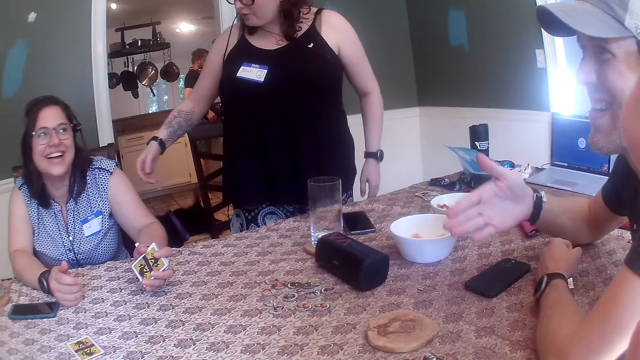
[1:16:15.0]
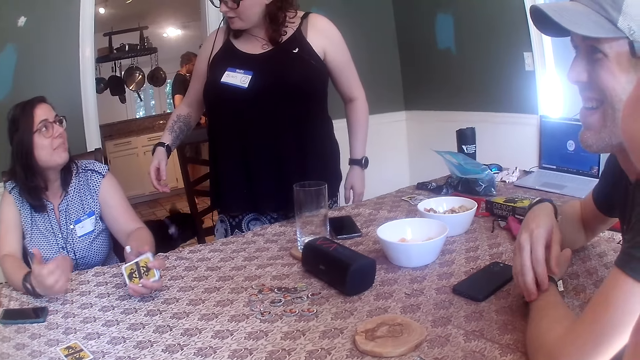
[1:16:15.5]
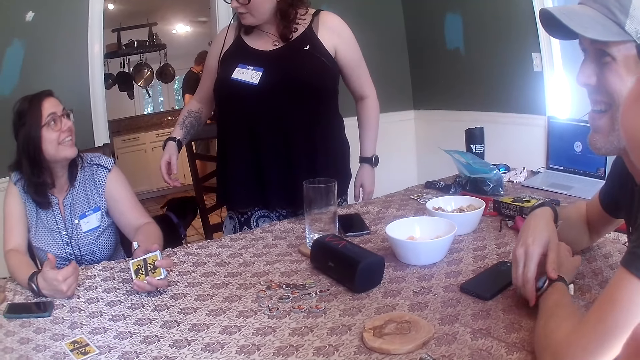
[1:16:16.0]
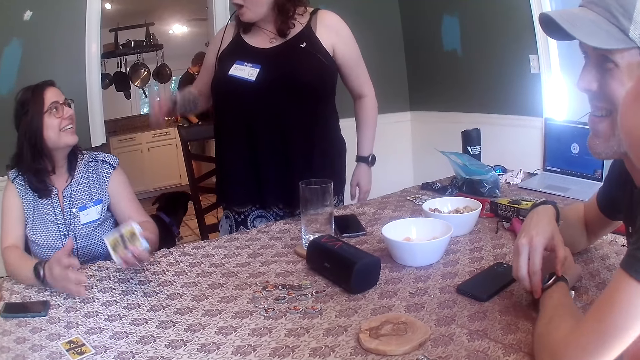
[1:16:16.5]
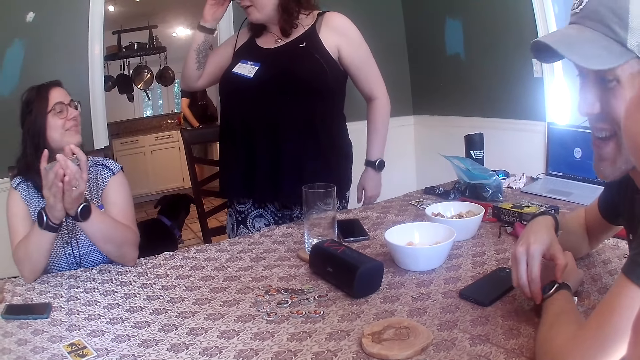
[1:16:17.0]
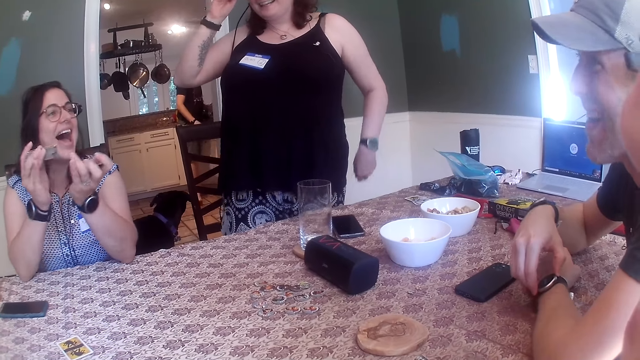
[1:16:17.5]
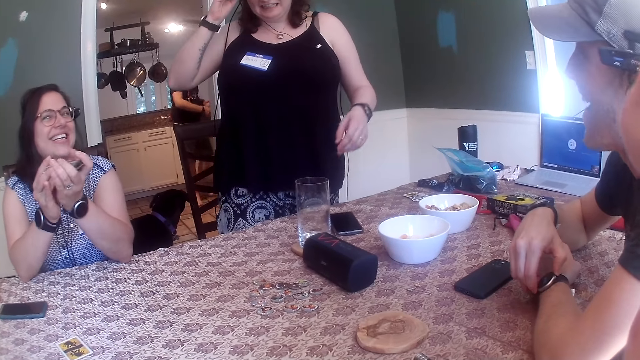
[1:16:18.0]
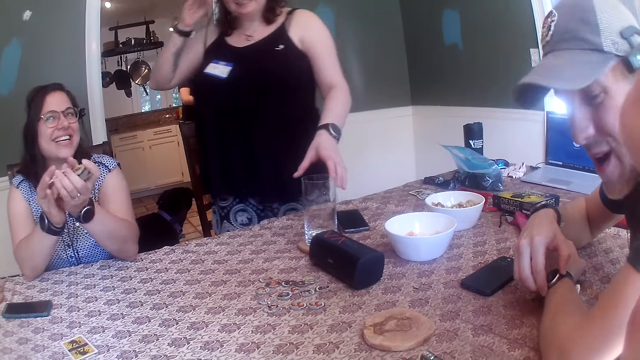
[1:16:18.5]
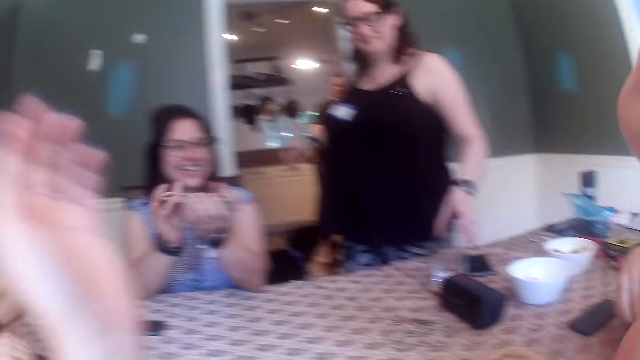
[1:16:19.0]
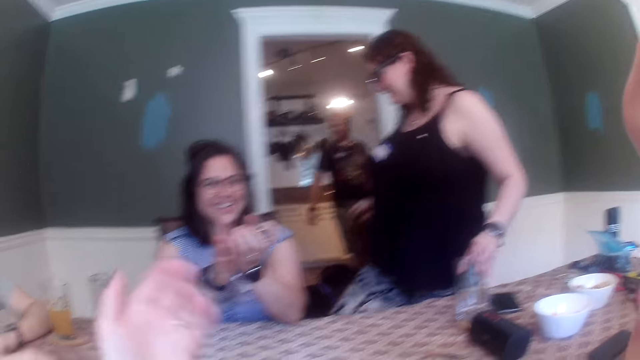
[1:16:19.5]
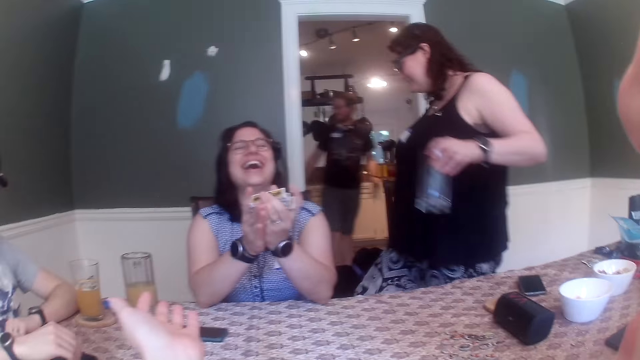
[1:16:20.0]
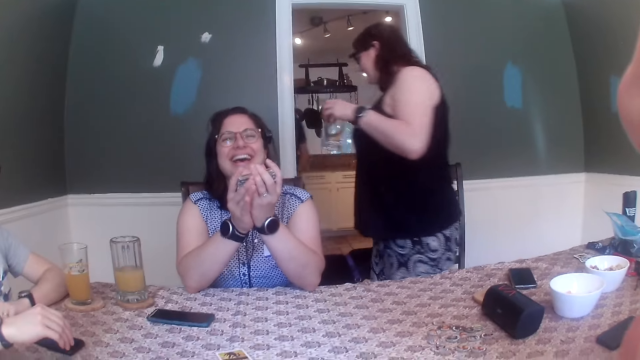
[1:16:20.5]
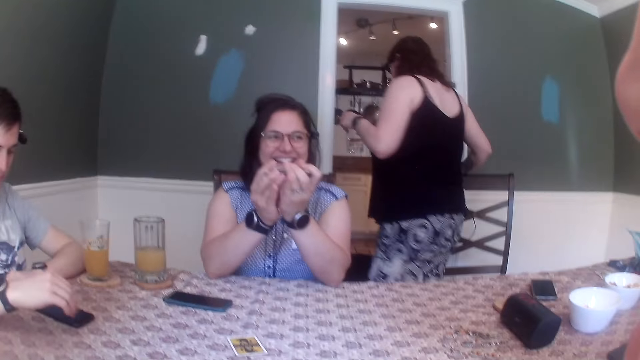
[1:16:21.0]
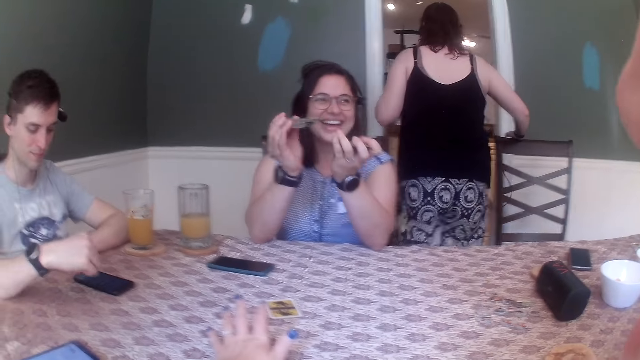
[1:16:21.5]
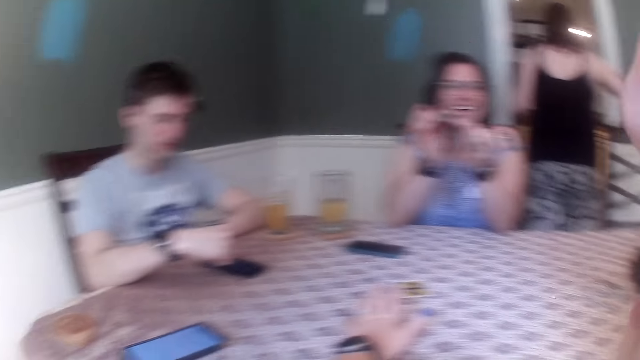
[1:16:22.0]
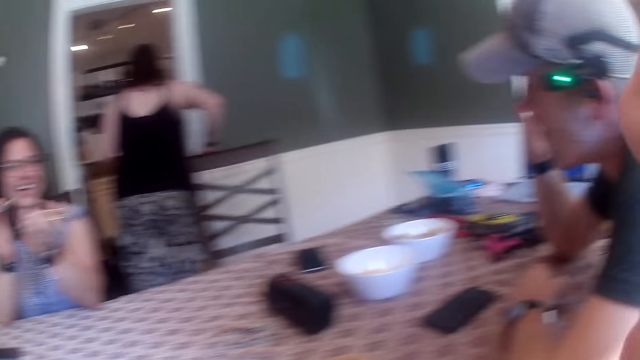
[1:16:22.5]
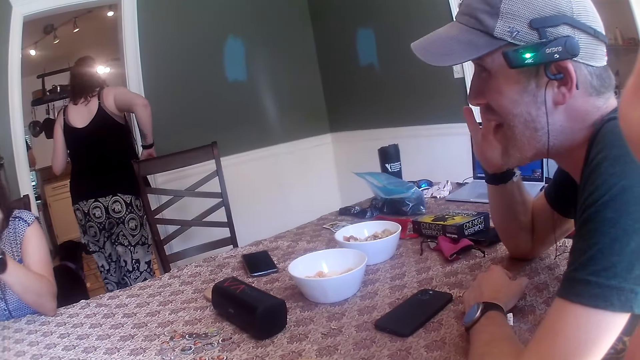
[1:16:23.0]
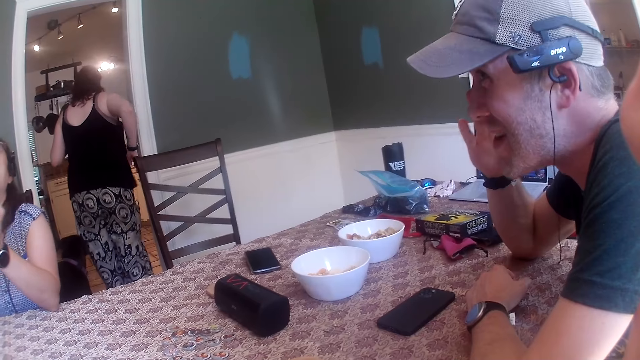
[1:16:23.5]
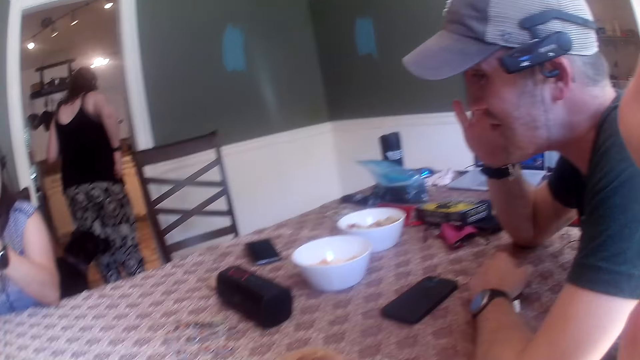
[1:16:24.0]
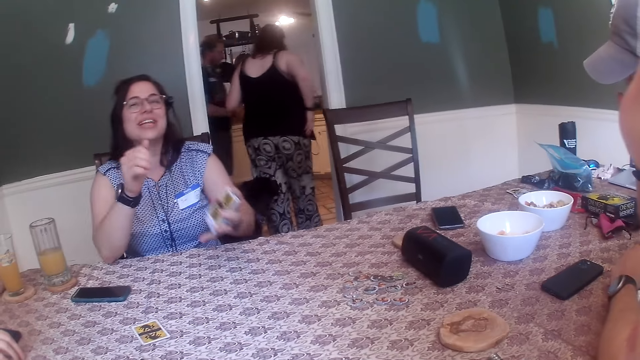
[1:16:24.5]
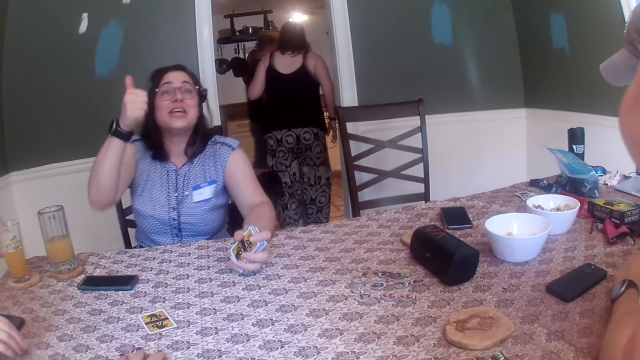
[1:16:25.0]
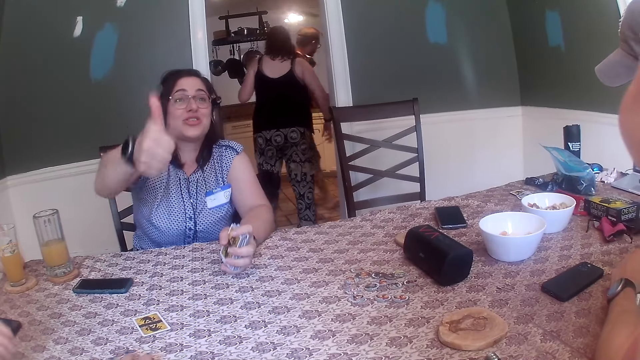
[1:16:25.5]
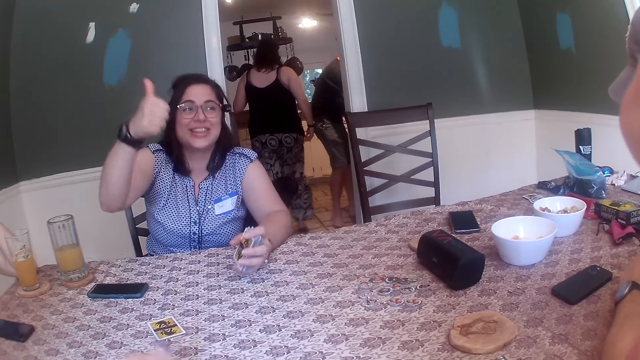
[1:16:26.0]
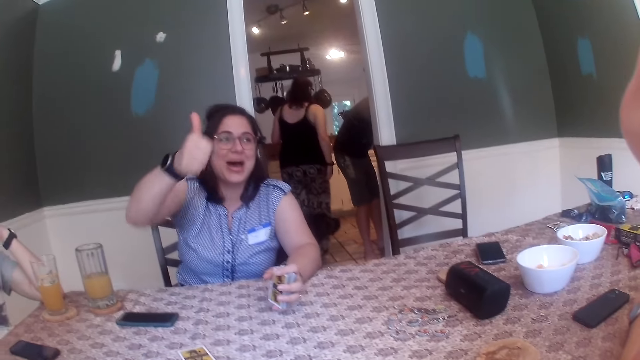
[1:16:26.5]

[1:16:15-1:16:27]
The man touches a wristwatch with his left hand. The woman shuffles the cards with both hands. Another woman picks a glass cup from the table with her right hand.

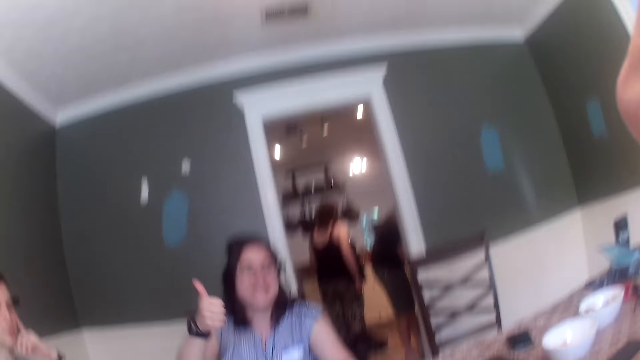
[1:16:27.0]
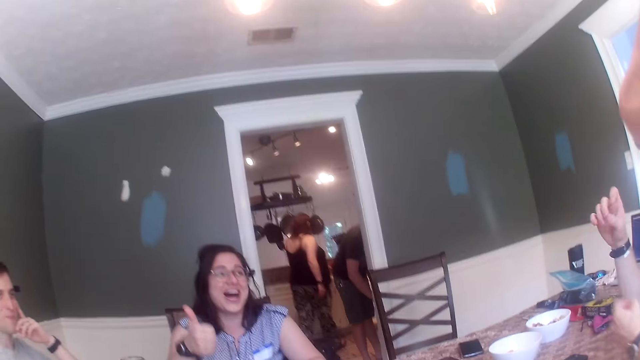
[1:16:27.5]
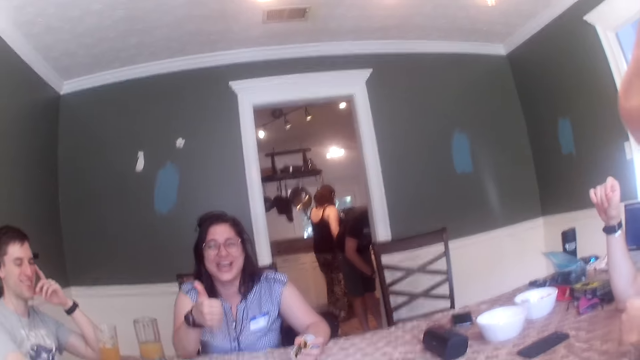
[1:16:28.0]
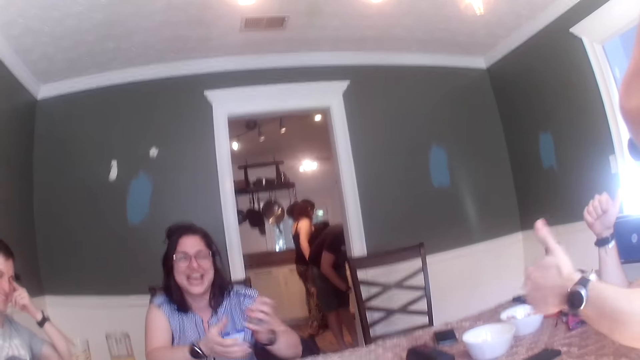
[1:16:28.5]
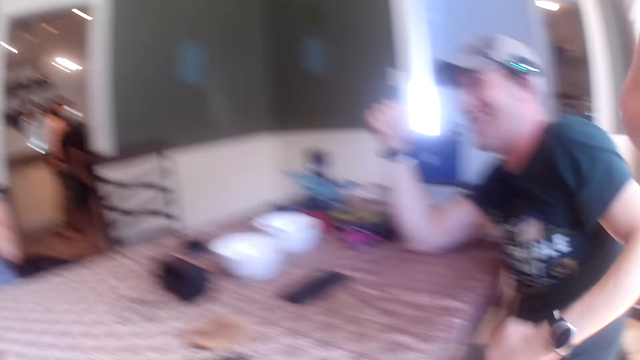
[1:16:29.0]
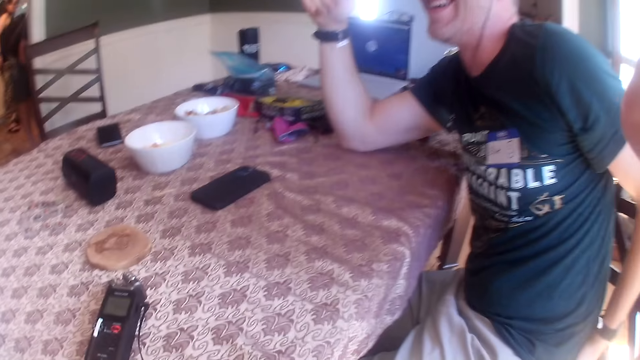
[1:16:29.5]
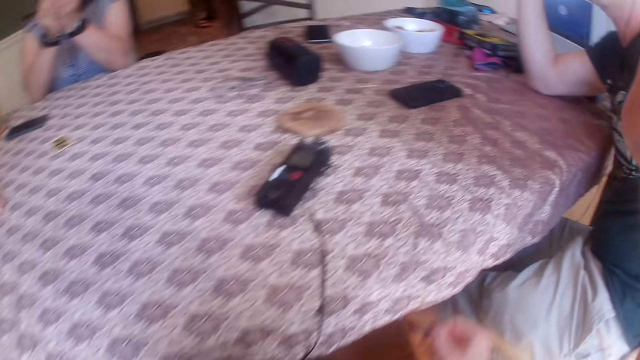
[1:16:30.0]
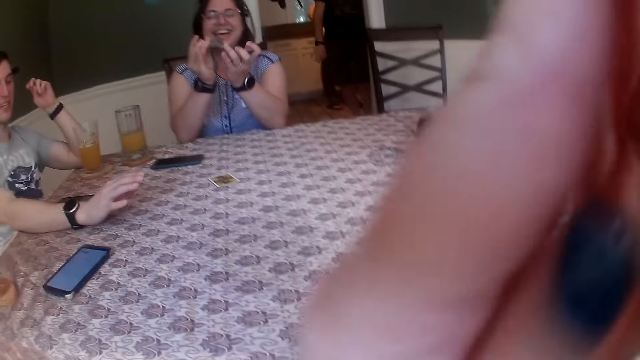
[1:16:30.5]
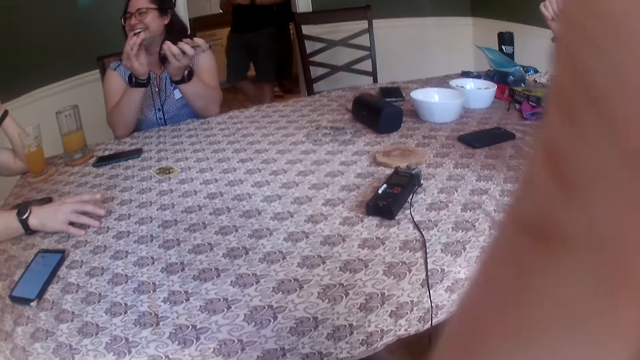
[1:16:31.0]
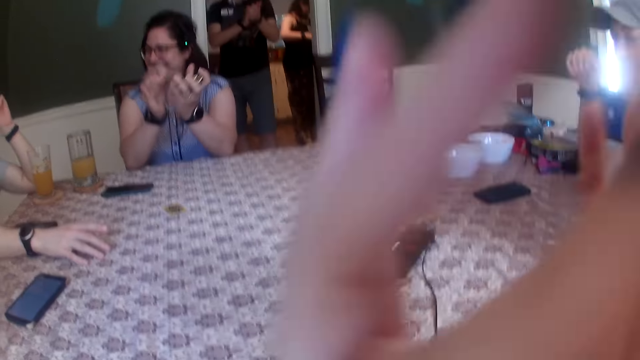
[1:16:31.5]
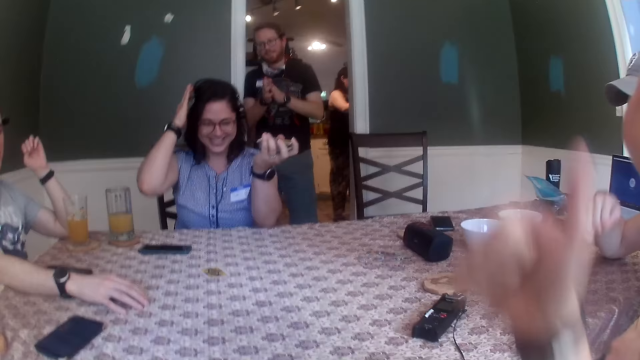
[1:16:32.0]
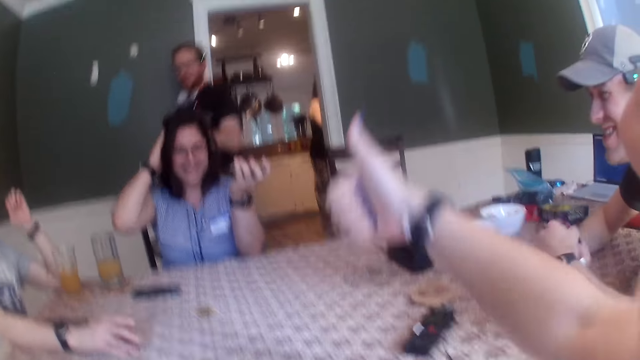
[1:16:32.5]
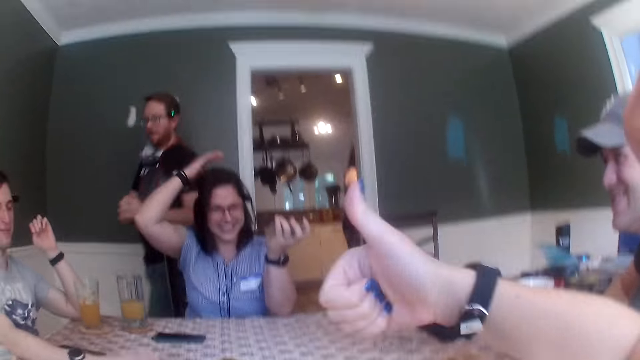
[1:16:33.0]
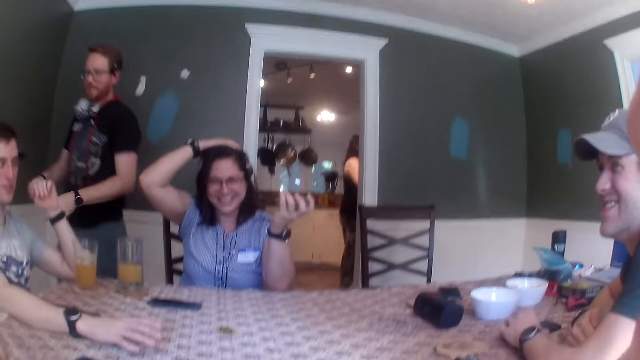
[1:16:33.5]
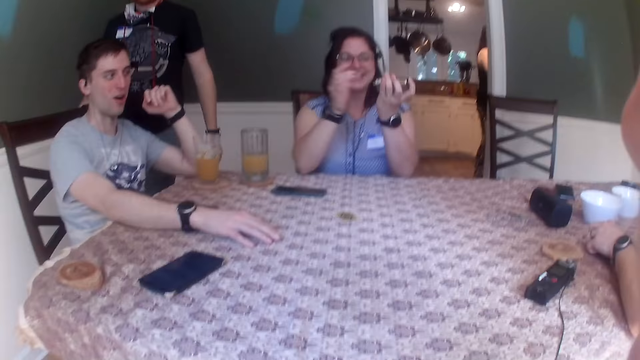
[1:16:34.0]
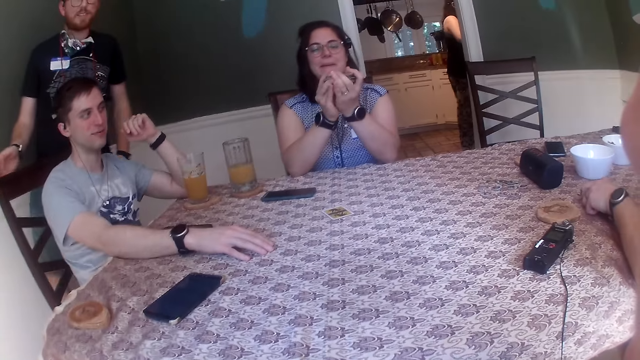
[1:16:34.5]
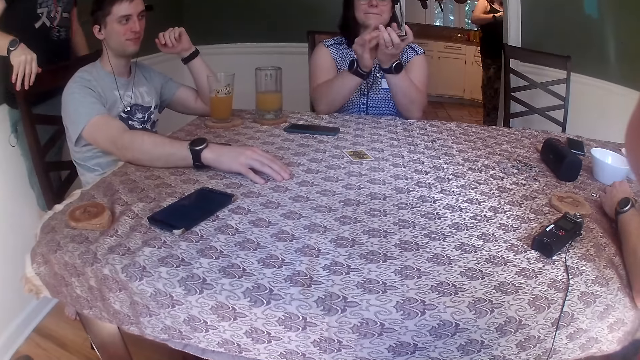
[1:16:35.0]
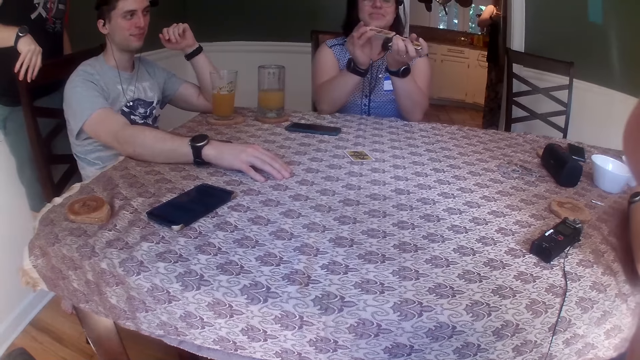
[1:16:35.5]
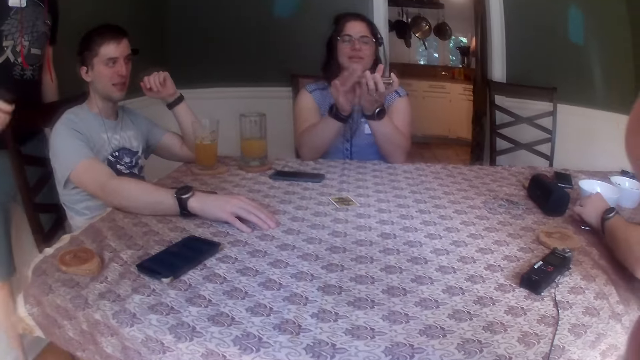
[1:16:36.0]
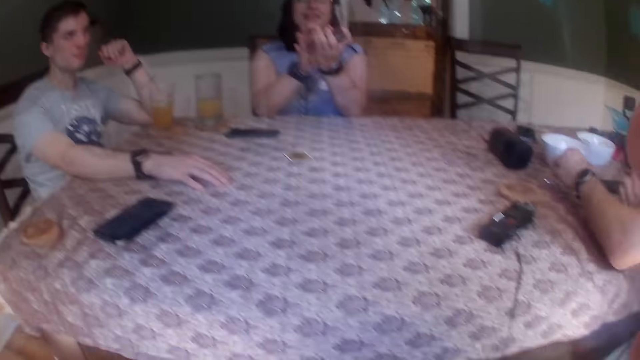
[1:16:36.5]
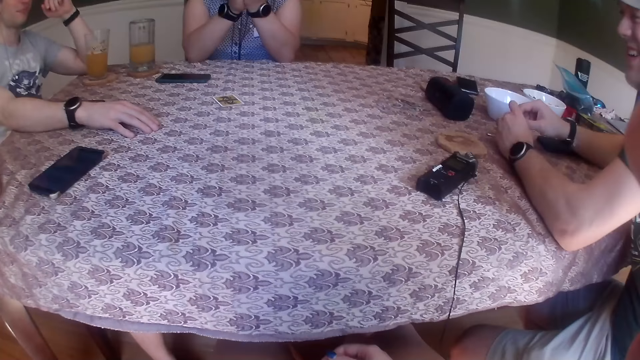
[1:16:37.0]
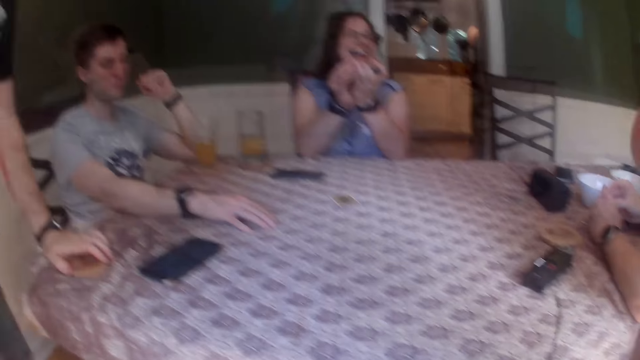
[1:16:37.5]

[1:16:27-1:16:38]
The camera wearer touches their face. They lift thumbs up.
